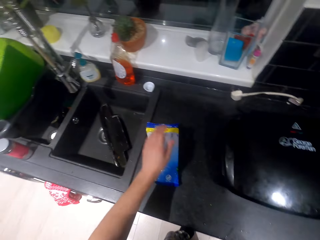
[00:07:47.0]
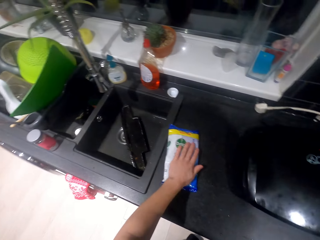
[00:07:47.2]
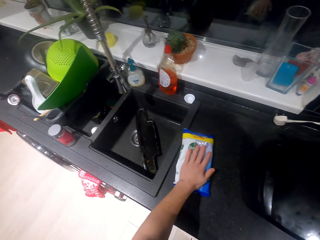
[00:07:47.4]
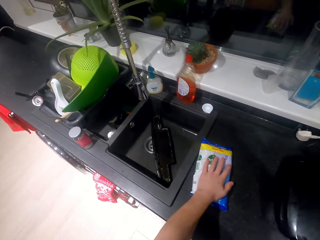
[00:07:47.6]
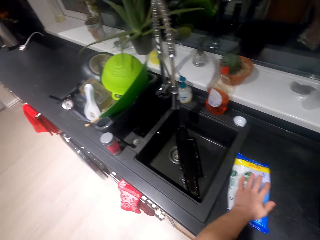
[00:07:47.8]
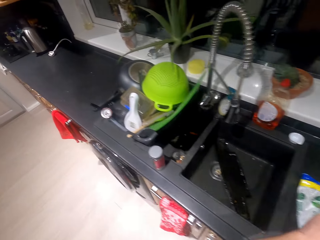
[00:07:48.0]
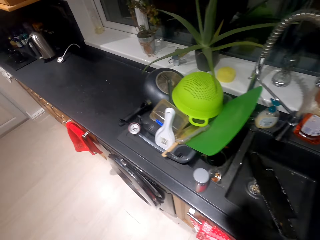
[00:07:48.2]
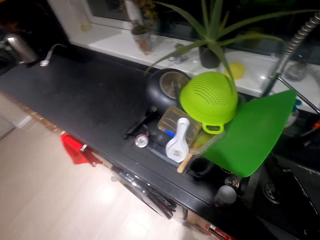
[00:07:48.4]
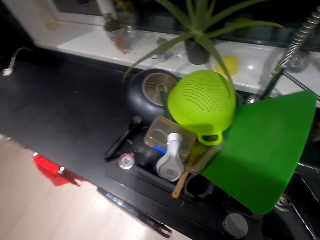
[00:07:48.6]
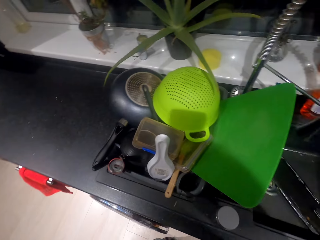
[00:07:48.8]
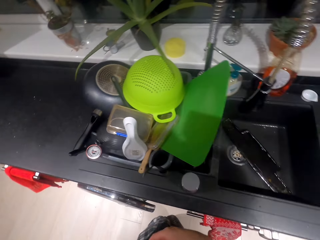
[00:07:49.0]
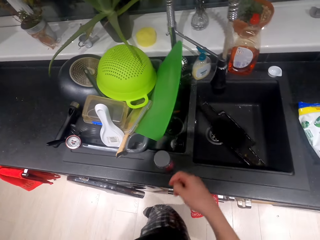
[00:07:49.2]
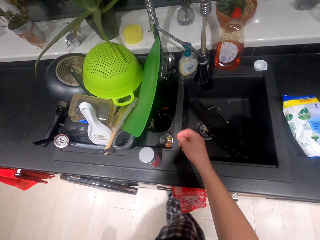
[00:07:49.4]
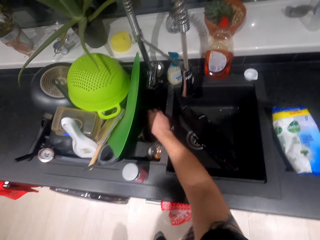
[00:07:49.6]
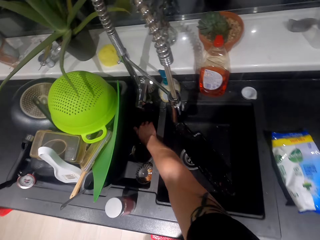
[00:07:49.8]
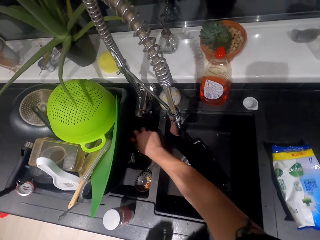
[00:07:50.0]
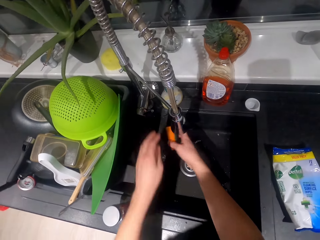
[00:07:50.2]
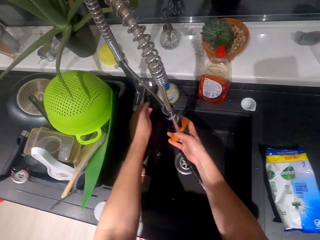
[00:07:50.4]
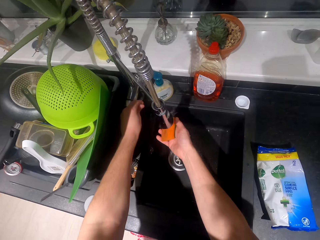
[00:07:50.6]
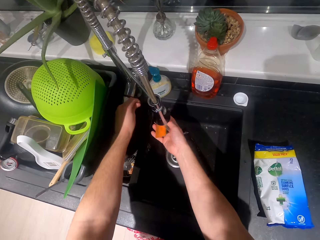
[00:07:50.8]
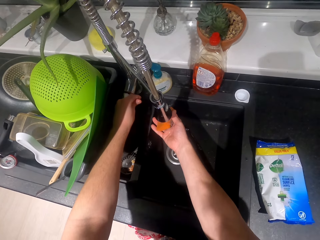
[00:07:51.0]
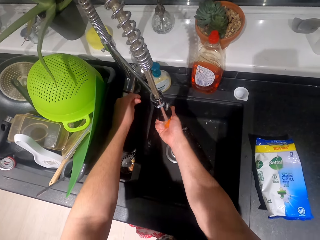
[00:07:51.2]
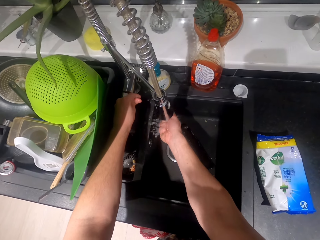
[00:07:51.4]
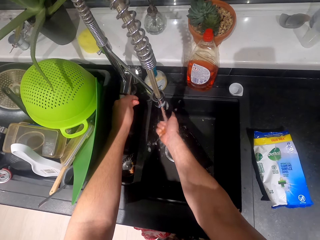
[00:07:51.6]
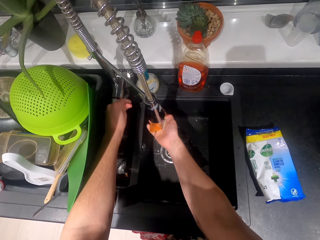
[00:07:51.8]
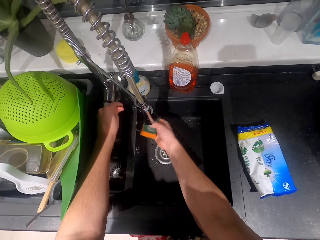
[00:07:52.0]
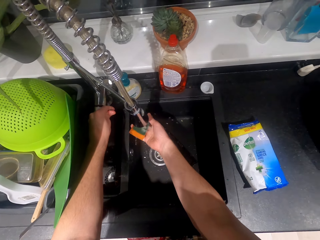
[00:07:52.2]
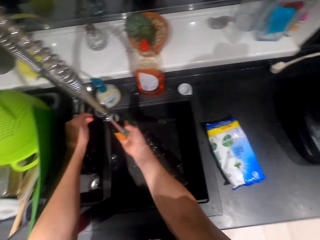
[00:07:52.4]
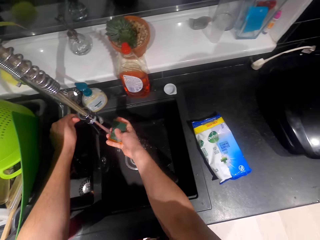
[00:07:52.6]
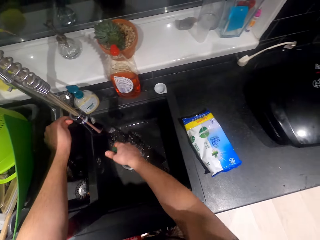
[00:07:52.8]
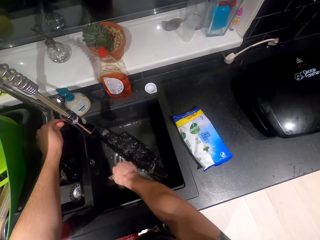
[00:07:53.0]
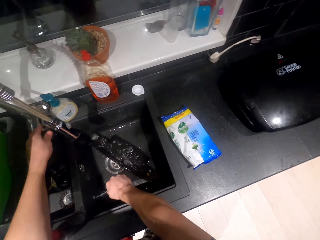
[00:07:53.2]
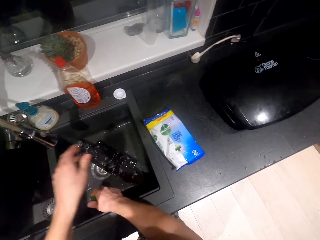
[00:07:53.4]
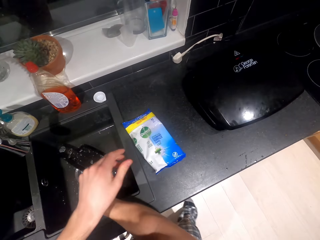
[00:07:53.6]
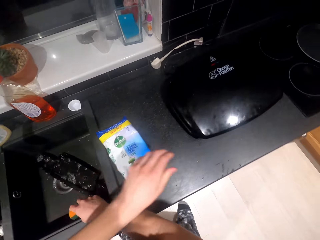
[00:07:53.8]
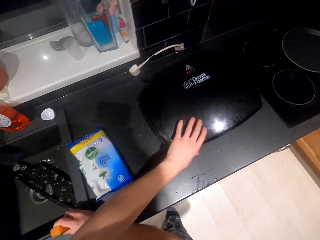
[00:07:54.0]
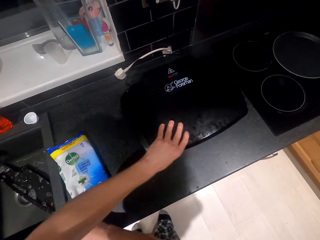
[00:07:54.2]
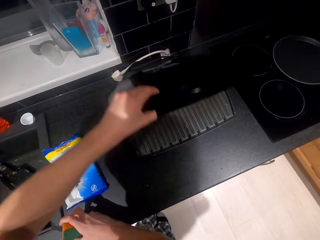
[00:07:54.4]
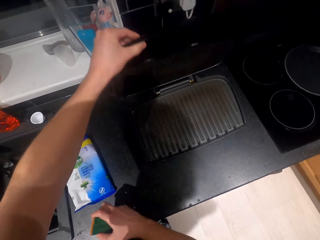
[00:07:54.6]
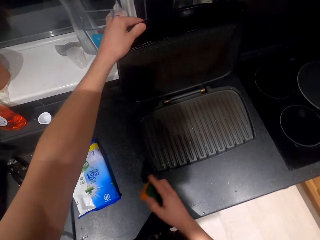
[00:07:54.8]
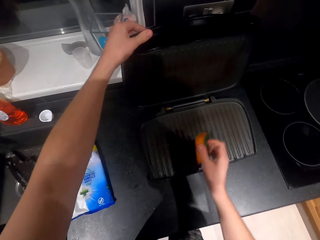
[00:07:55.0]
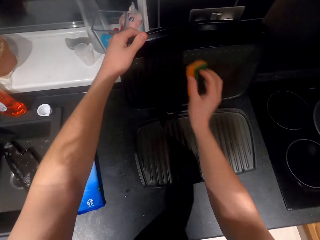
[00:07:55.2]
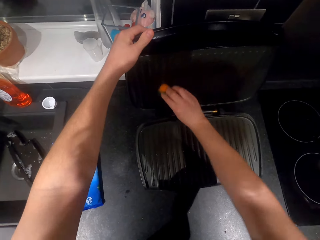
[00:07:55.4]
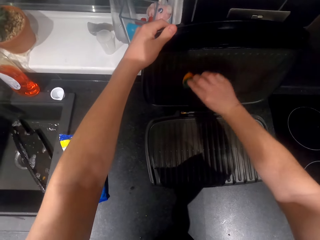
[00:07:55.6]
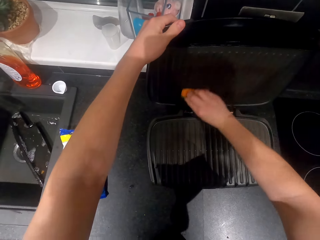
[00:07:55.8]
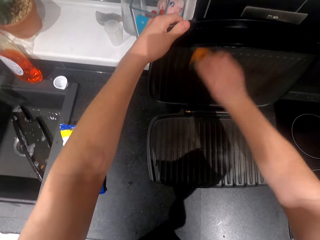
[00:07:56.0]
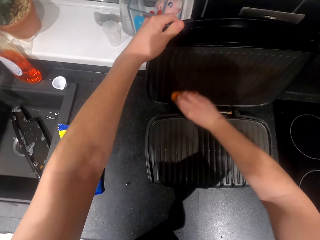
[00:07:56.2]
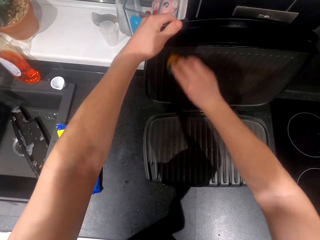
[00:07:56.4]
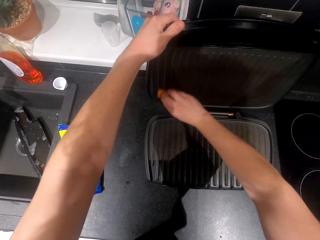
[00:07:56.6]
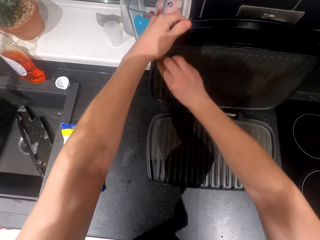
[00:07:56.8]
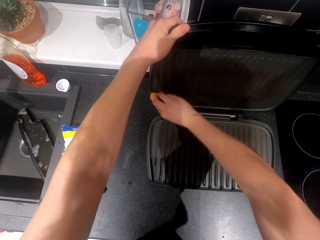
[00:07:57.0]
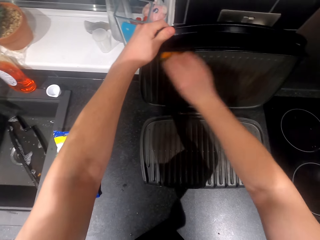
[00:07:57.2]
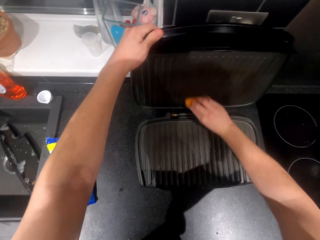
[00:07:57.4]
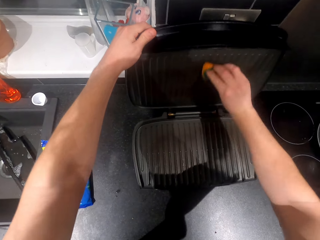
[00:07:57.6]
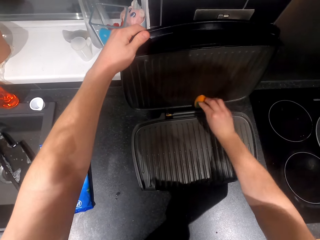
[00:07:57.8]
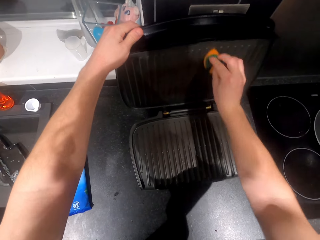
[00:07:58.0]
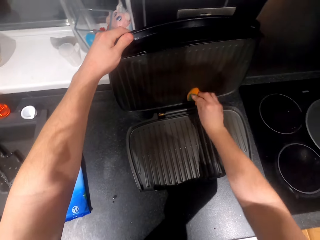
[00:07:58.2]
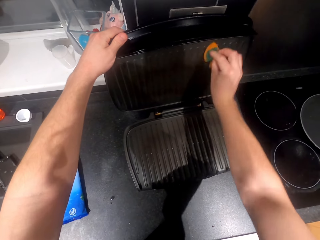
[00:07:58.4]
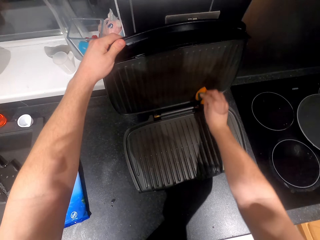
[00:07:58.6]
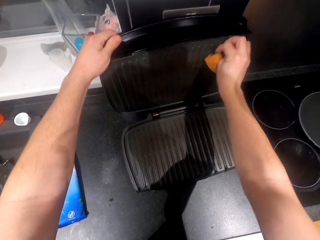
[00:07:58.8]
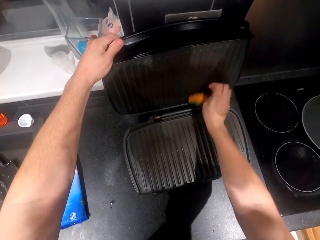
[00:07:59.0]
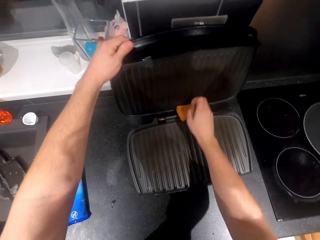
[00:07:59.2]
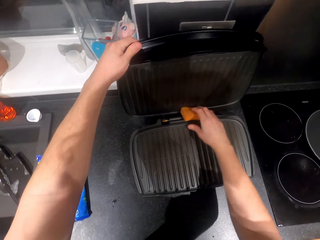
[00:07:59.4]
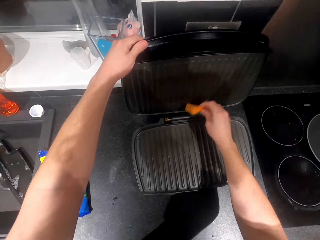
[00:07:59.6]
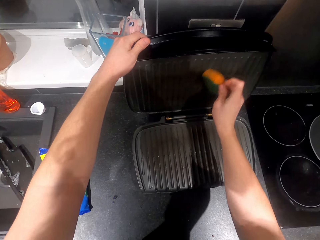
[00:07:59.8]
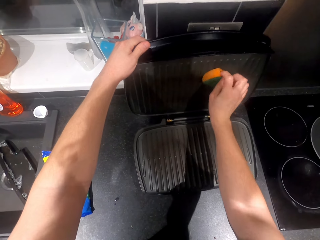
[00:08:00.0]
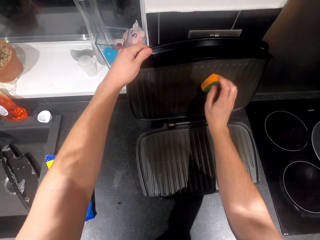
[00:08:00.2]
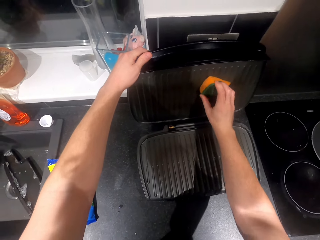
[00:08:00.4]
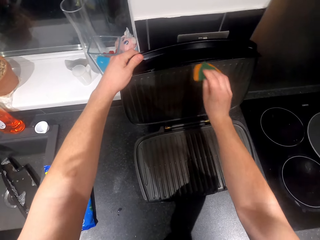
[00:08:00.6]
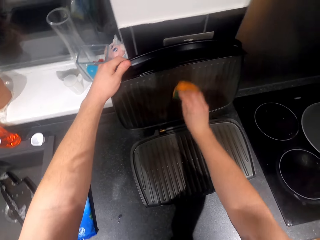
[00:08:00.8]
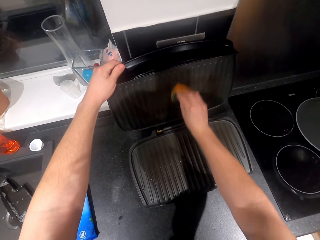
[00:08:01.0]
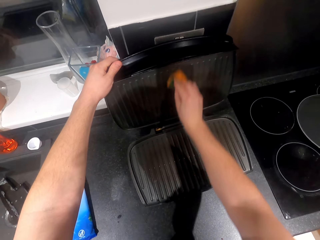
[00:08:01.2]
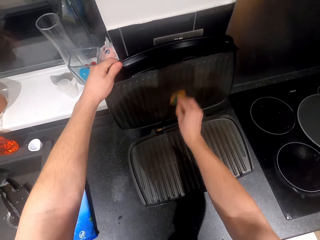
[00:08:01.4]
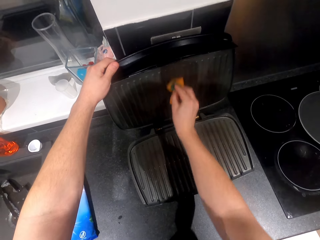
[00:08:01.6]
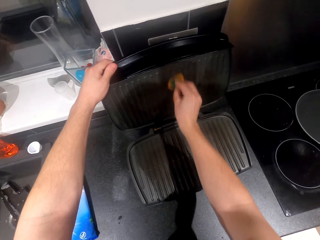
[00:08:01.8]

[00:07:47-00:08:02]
The camera wearer places a packet of wipes on the surface. They look at the utensils. They pick up a sponge. They open the tap. They wash the sponge. They squeeze the sponge. They open a sandwich maker. They scrub the sandwich maker.

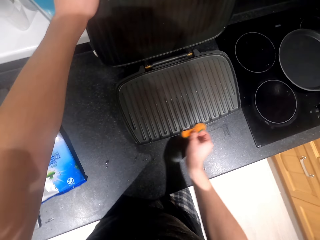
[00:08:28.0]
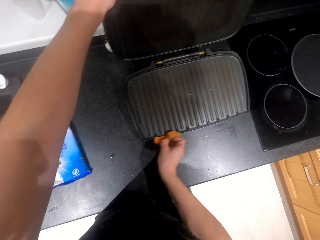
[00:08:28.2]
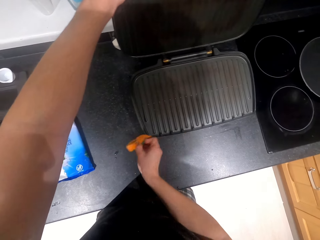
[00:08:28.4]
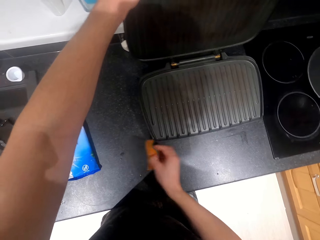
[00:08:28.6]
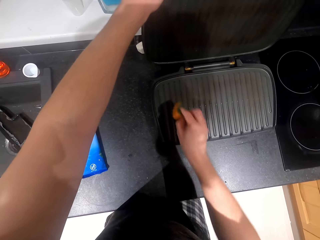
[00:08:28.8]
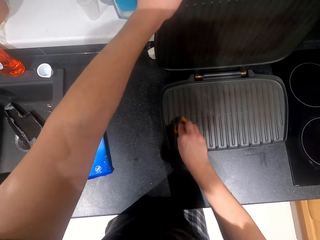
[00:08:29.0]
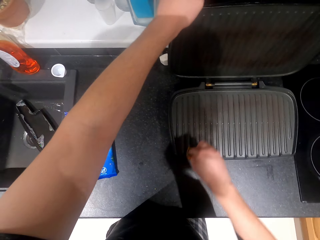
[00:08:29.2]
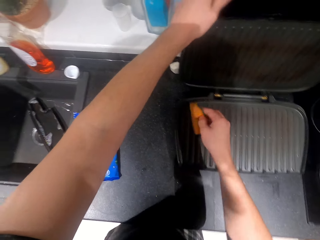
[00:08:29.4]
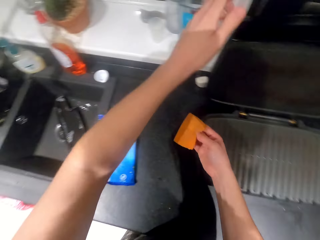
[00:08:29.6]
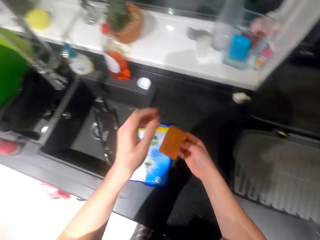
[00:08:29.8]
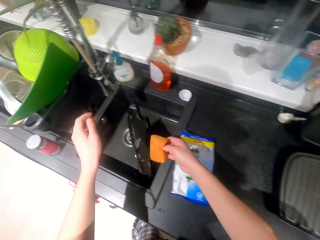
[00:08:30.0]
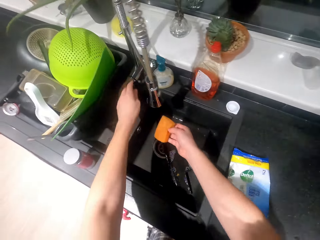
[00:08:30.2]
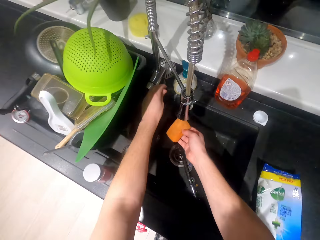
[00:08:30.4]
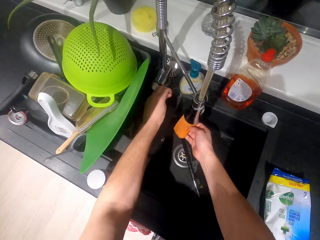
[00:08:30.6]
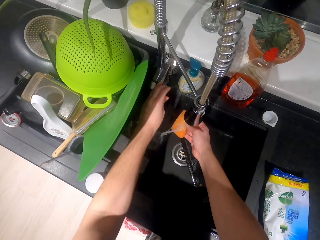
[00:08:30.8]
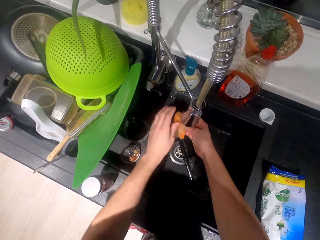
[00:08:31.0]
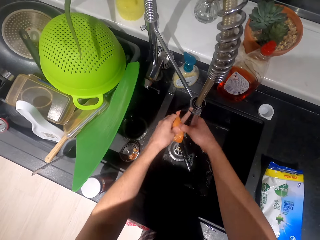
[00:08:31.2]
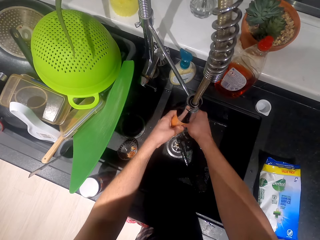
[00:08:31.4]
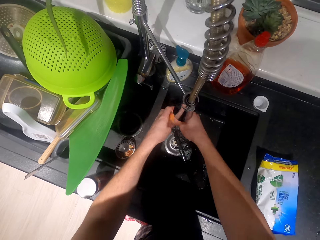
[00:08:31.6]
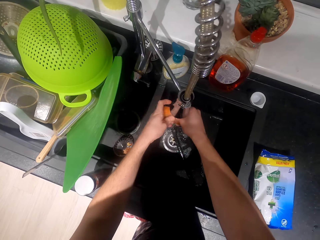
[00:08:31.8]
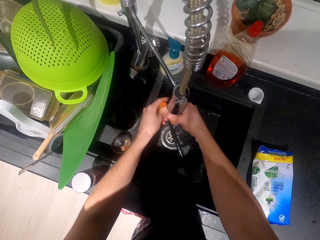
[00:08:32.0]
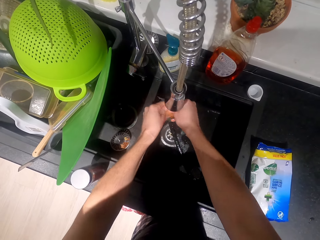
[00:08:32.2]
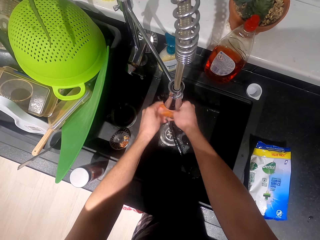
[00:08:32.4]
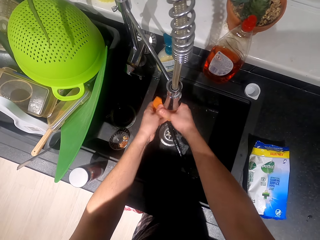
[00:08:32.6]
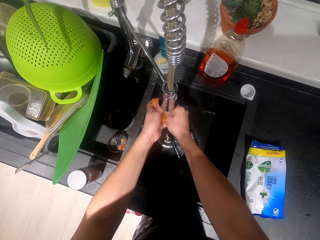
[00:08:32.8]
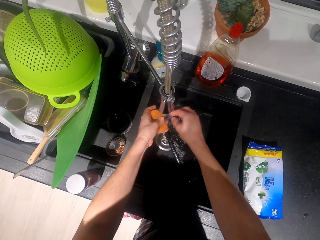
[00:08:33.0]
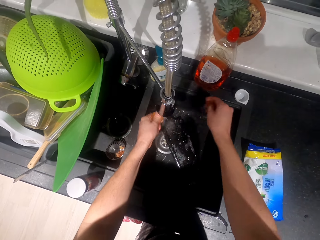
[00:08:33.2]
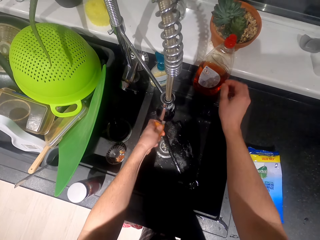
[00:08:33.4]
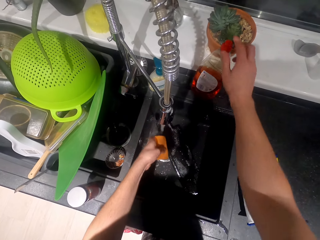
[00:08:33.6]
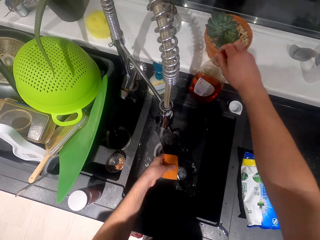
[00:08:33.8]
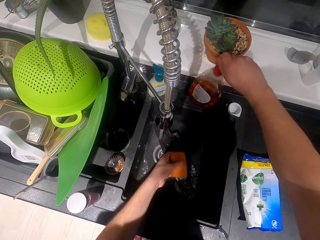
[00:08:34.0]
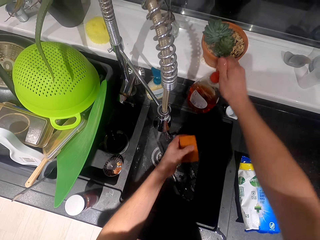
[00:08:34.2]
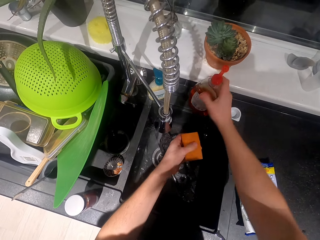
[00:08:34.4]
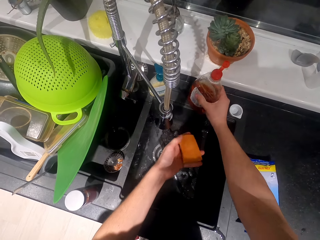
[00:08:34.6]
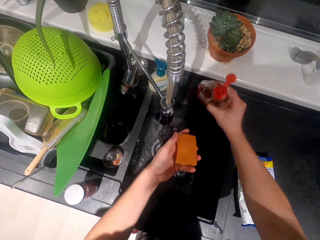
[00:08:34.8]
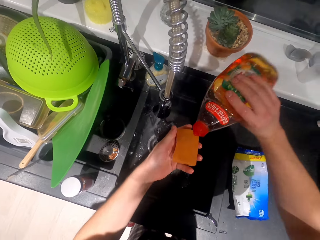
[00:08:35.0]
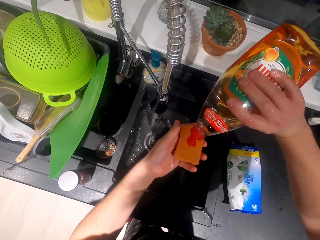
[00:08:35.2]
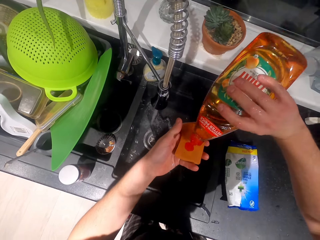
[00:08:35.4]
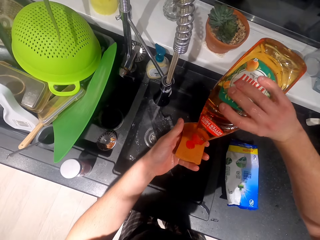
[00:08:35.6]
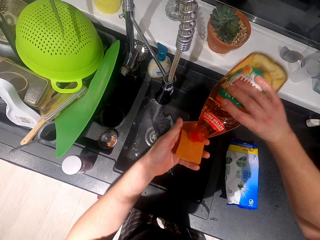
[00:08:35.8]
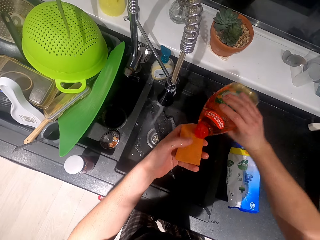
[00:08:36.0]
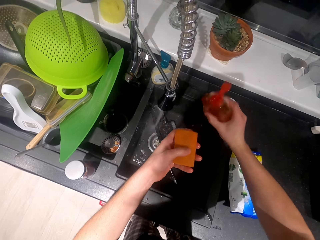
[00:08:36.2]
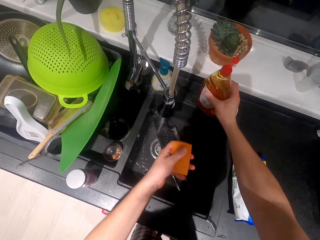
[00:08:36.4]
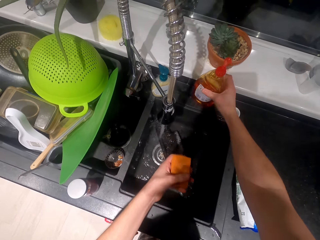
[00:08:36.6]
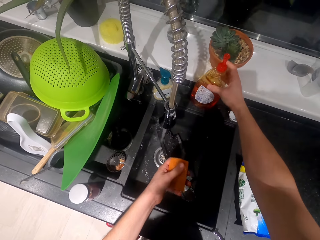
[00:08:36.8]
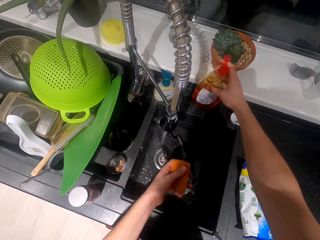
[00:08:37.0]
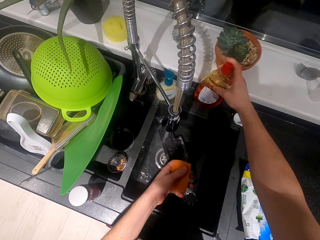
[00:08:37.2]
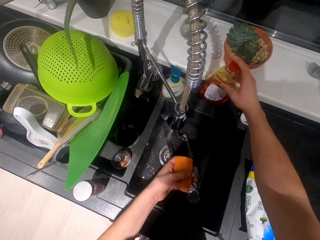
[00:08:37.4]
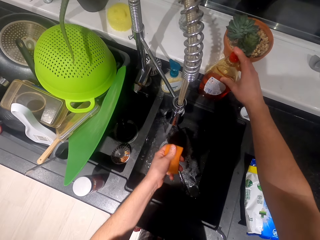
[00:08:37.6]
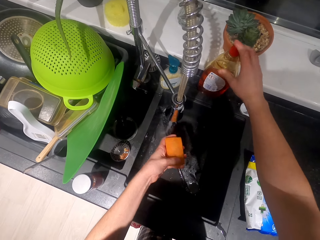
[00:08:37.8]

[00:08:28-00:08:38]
The camera wearer holds the sponge. They open the tap. They wash the sponge. They open the bottle. They pick up the bottle. They pour liquid soap on the sponge. They put the bottle beside the sink.
